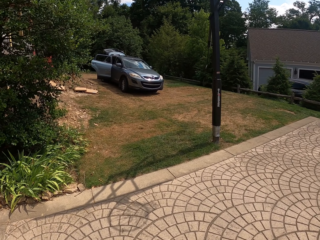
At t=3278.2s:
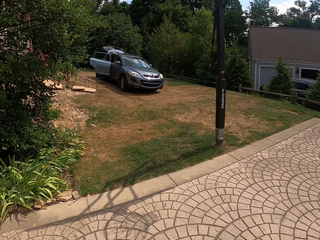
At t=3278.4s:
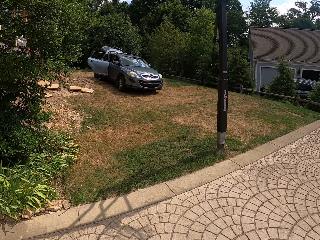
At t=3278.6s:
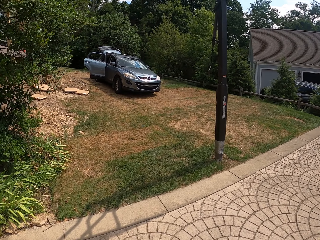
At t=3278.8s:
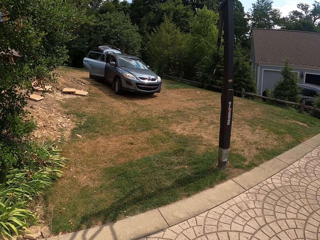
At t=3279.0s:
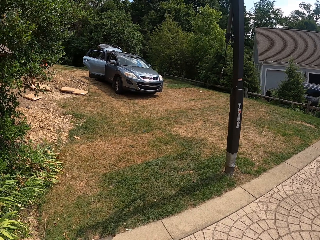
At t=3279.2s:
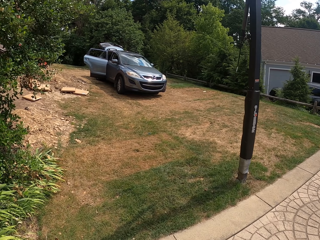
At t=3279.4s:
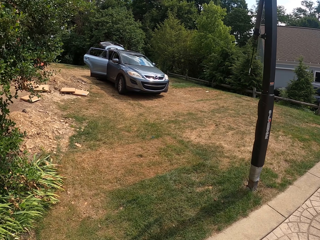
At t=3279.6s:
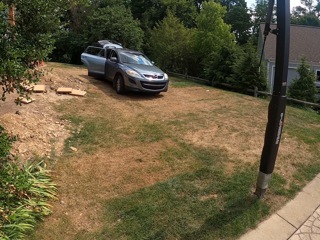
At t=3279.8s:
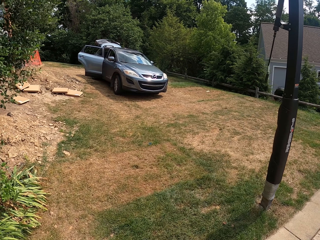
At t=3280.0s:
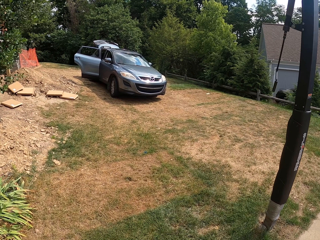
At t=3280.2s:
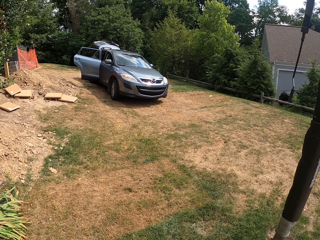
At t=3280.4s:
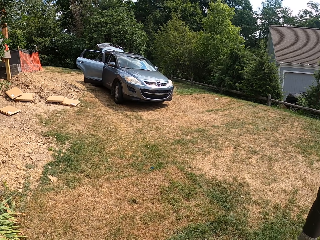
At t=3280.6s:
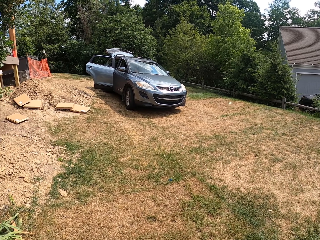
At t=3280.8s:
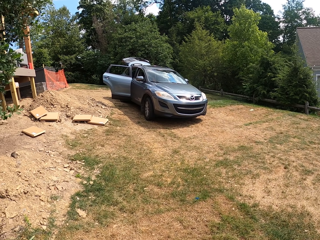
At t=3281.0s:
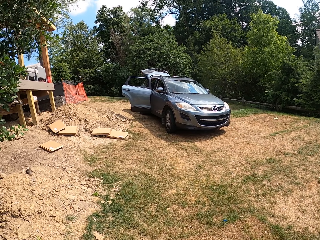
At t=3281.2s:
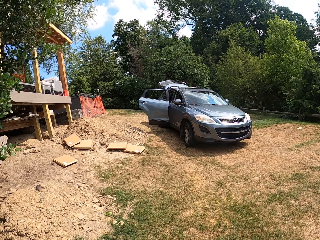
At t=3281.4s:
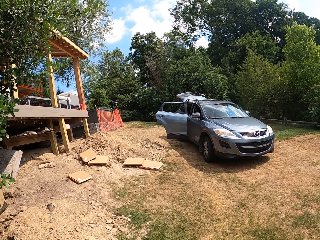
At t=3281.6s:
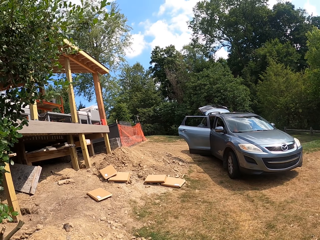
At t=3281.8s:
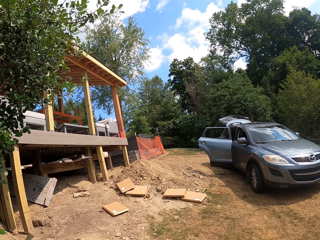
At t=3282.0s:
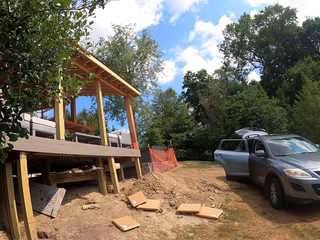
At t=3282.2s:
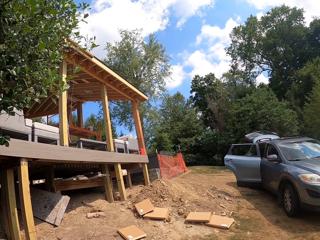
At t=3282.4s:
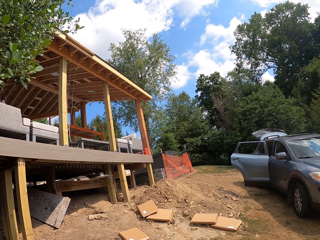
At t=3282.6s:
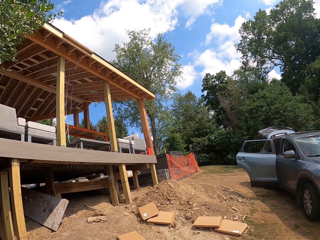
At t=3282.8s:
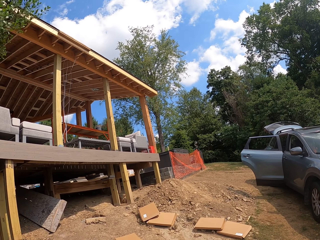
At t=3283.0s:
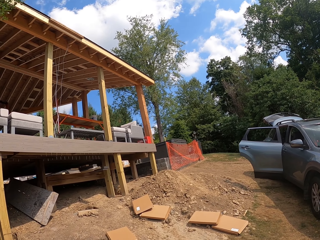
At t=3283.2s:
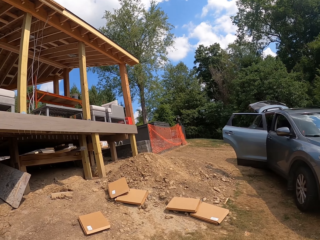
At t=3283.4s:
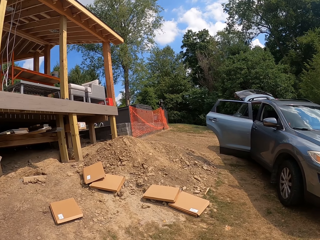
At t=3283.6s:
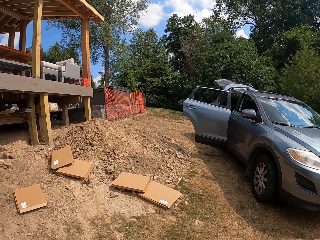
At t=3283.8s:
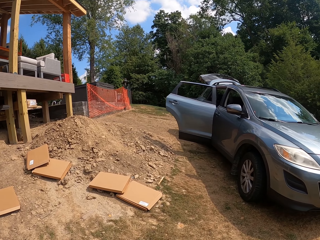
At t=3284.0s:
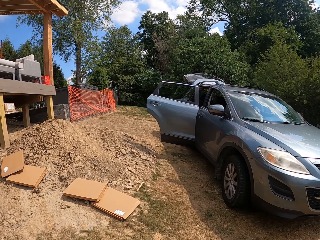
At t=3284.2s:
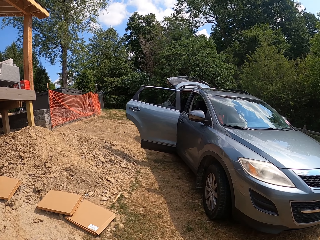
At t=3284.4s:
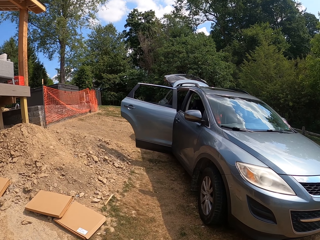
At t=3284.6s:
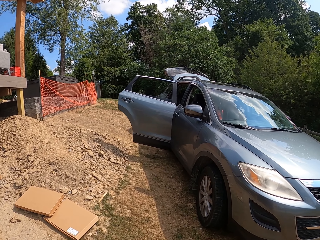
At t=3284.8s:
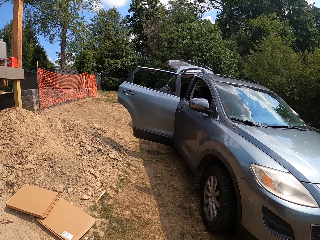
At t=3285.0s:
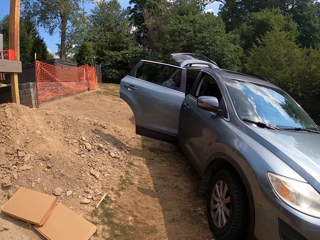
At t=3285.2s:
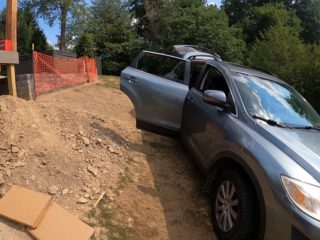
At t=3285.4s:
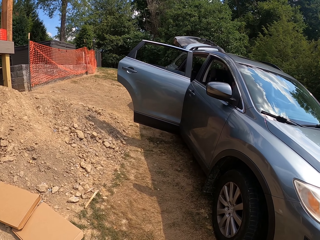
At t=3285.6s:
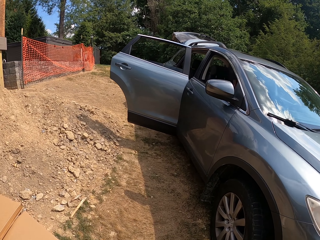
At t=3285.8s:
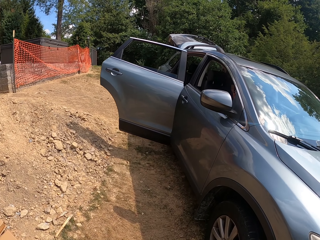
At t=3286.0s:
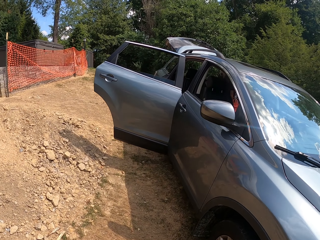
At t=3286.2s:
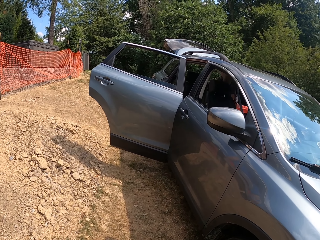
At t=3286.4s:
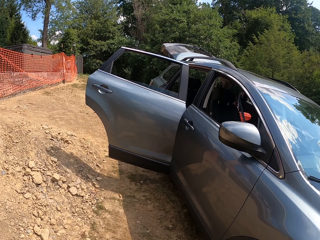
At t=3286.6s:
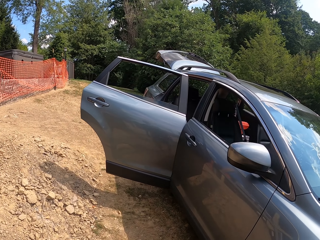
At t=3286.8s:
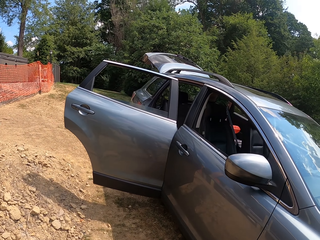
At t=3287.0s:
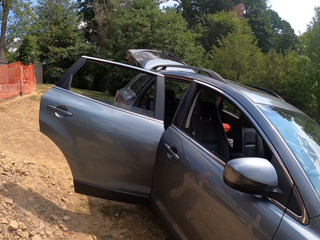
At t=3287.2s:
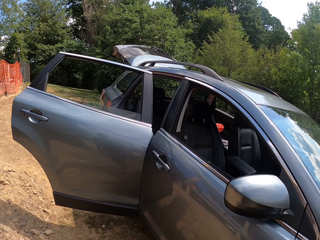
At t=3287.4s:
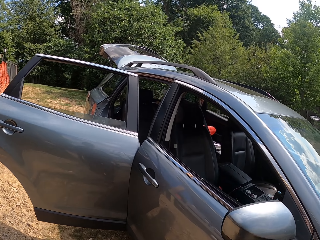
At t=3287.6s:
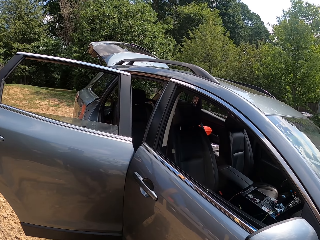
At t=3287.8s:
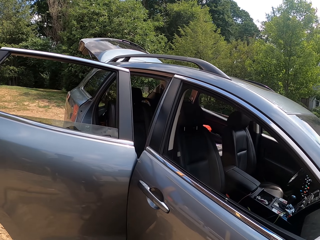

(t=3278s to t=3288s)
The camera wearer looks at the porch.

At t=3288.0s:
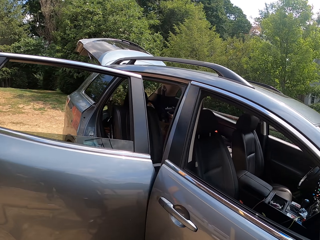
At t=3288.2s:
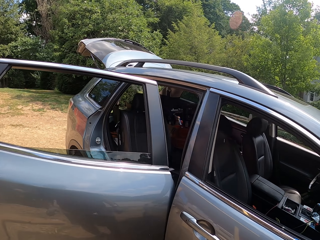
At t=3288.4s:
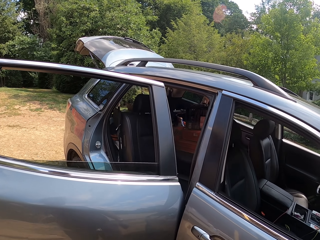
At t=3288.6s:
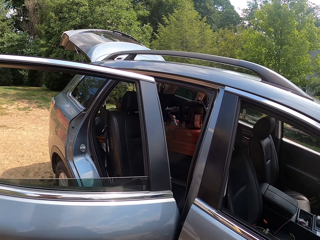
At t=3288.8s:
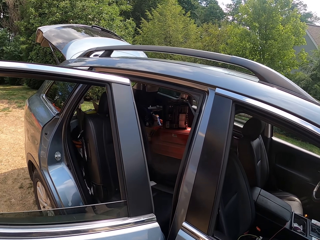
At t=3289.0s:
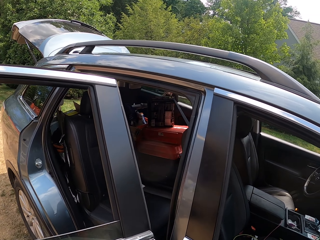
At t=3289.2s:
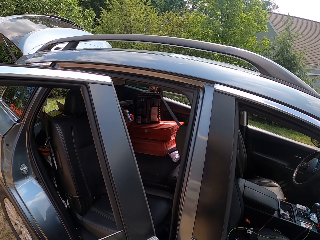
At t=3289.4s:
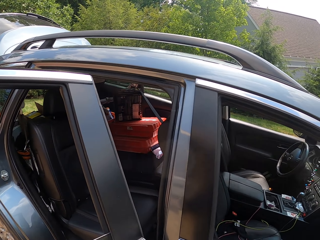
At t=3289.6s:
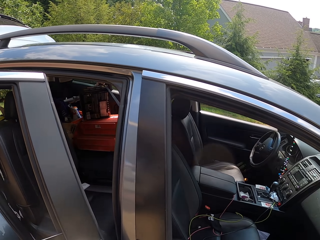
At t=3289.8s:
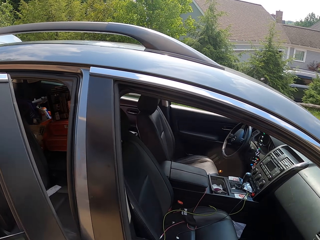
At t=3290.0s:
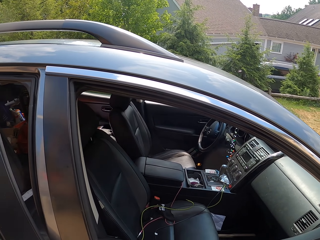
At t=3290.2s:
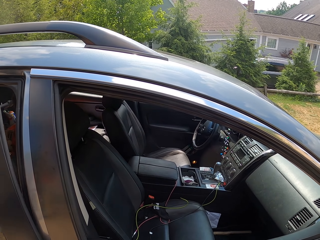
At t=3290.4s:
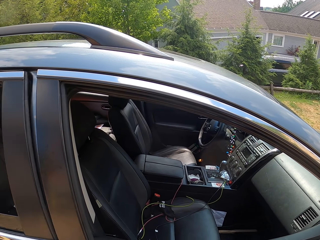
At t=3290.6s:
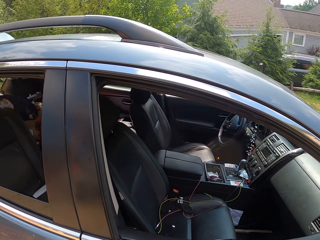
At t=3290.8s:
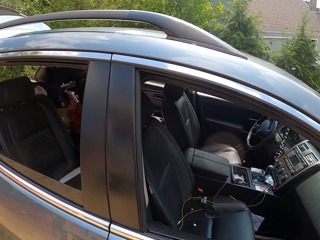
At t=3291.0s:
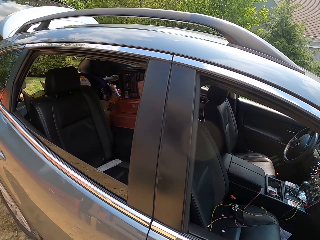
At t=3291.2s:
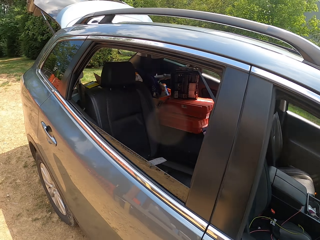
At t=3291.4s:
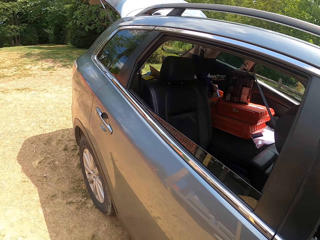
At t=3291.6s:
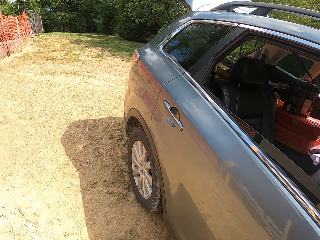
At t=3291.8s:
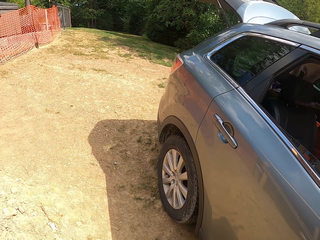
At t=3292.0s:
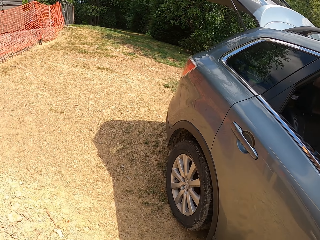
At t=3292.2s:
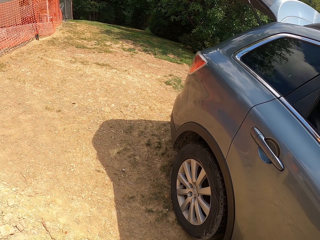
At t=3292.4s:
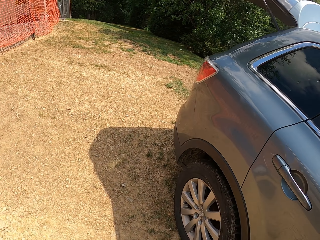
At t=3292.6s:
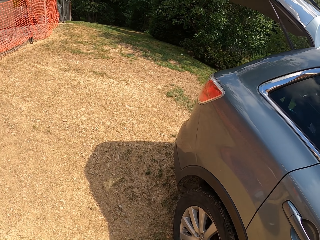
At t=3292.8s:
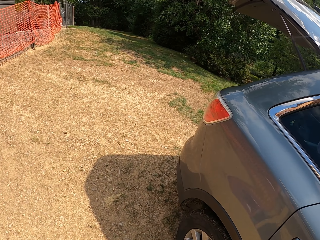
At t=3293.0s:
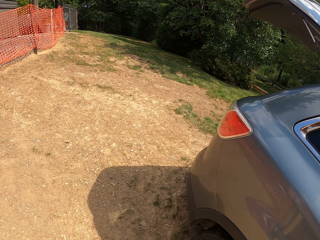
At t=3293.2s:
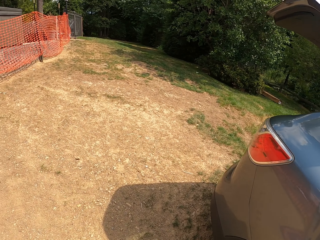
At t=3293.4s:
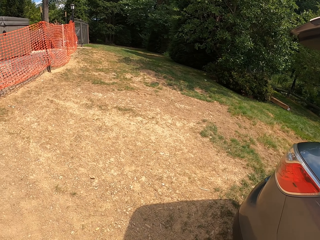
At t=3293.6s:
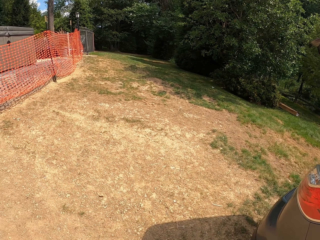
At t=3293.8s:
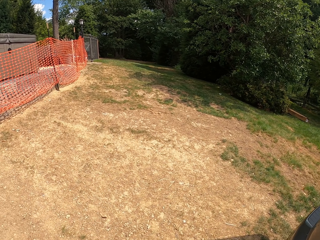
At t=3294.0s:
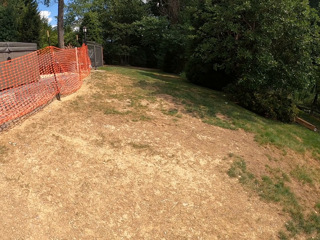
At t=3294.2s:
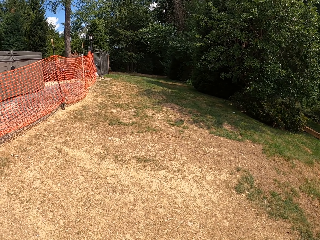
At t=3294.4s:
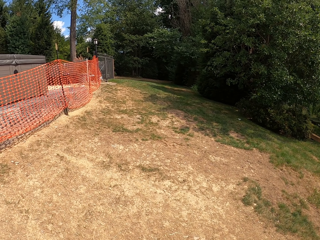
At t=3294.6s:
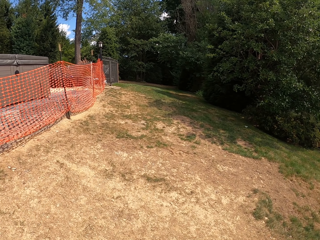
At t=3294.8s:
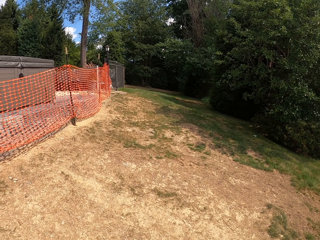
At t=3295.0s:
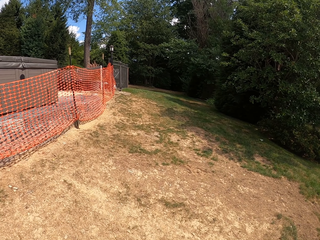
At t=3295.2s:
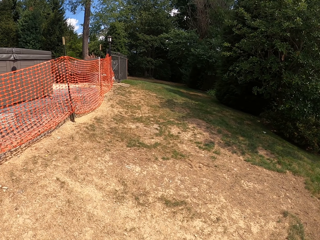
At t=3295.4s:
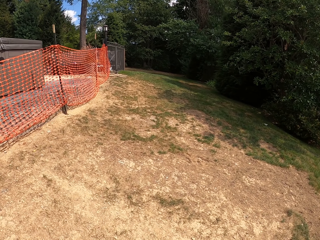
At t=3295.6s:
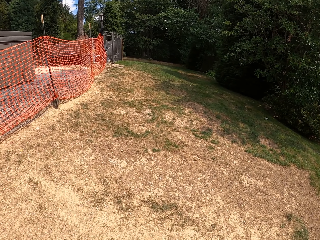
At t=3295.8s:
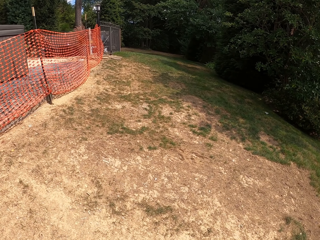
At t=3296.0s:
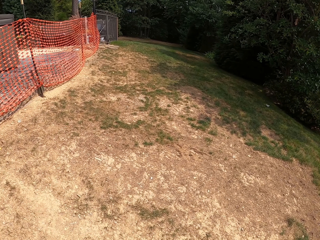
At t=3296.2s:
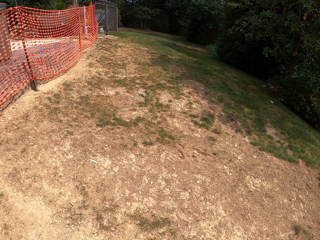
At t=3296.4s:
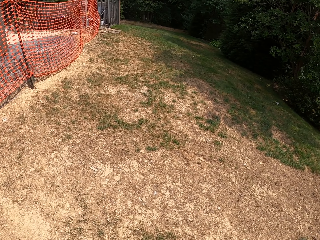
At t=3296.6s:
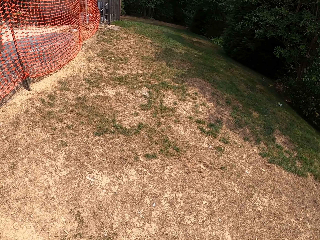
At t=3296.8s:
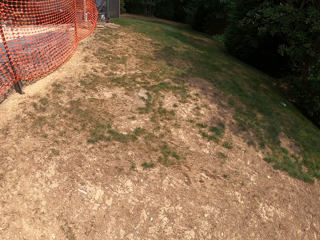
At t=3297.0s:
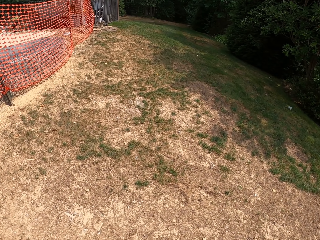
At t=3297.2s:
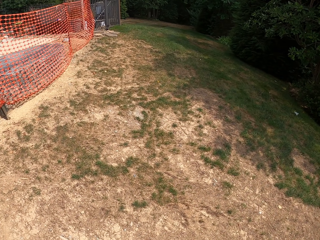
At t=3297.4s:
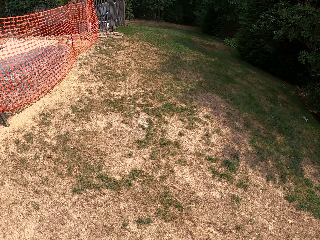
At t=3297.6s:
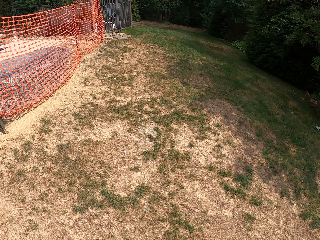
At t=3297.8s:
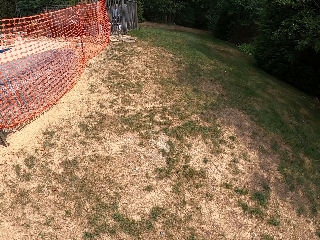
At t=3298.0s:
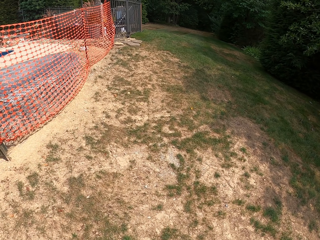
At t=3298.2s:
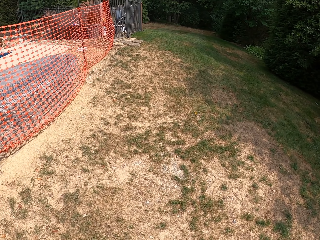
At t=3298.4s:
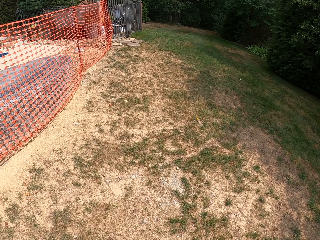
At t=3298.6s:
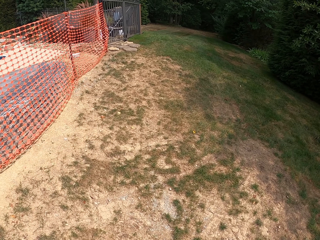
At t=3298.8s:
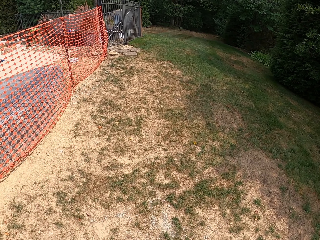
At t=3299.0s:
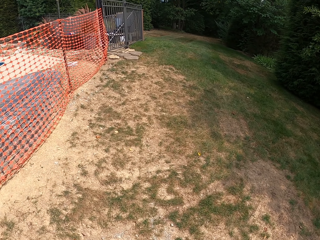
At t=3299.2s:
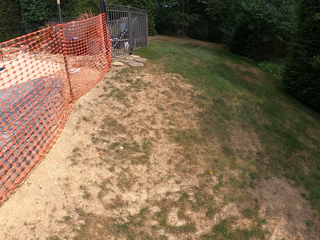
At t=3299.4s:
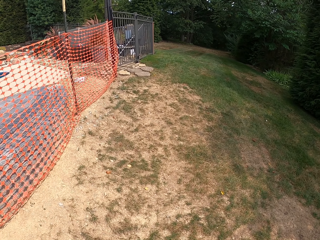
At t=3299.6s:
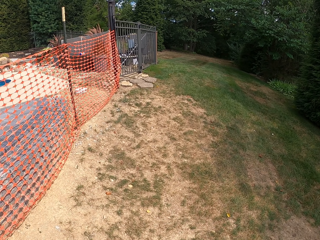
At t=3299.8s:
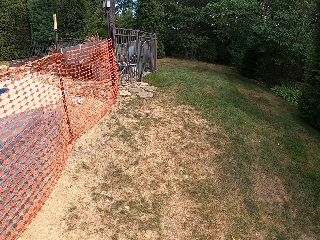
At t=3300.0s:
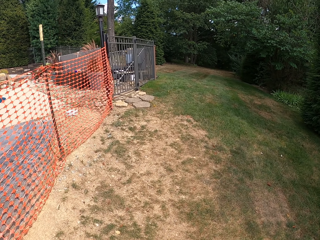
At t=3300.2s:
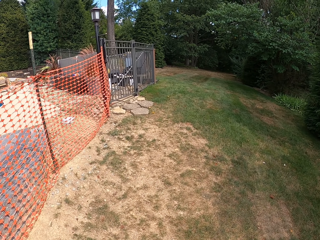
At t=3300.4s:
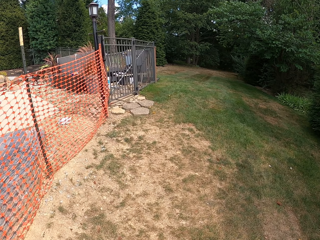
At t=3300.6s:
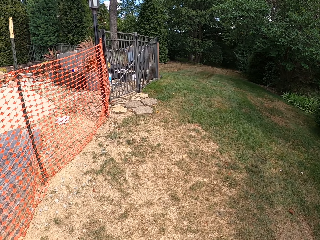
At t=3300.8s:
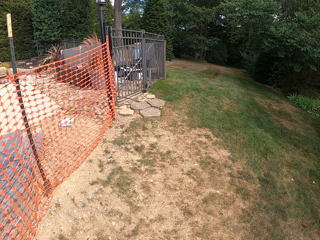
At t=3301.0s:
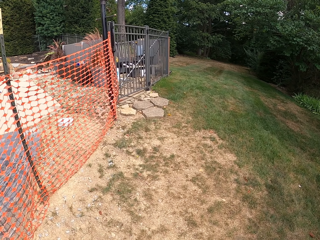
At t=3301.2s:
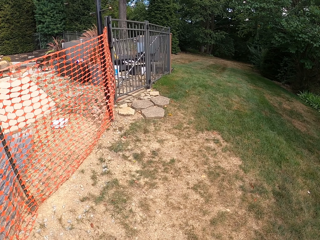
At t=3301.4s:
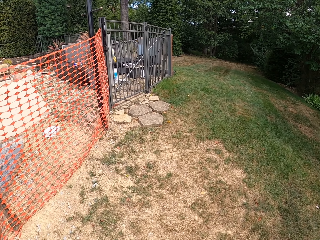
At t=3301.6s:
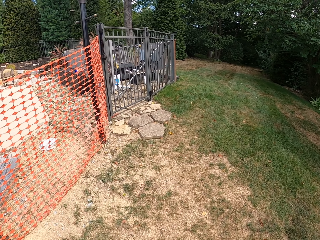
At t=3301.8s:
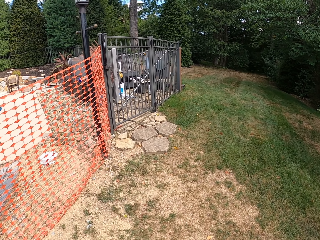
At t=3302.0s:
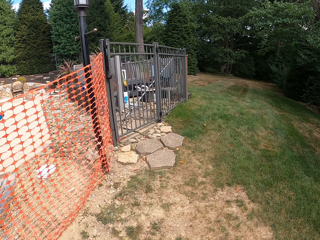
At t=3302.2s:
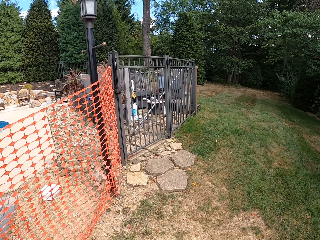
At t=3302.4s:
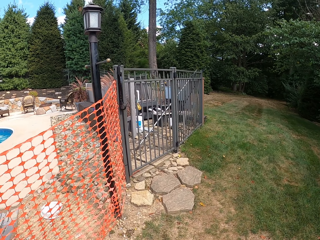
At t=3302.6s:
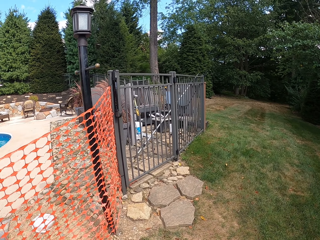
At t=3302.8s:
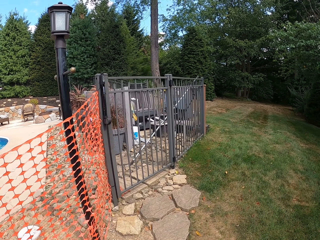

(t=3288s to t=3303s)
The camera wearer closes the car door. They lock the car door. They walk in the compound.
